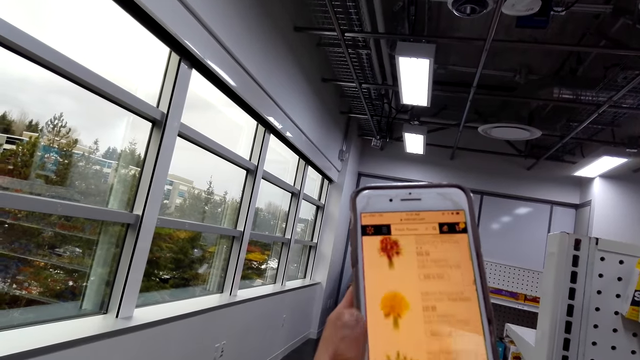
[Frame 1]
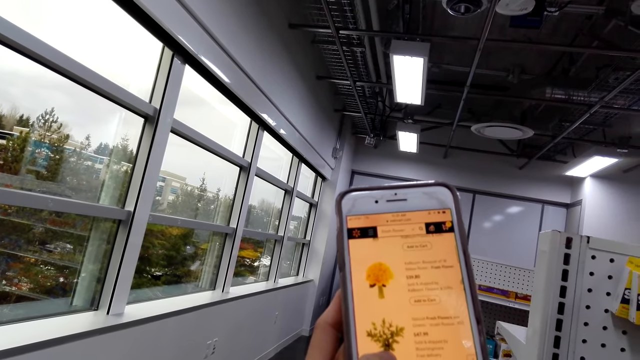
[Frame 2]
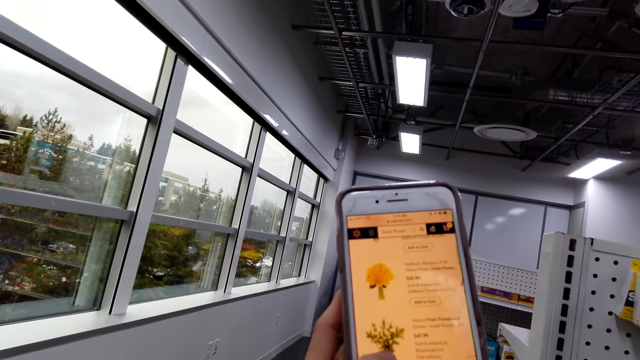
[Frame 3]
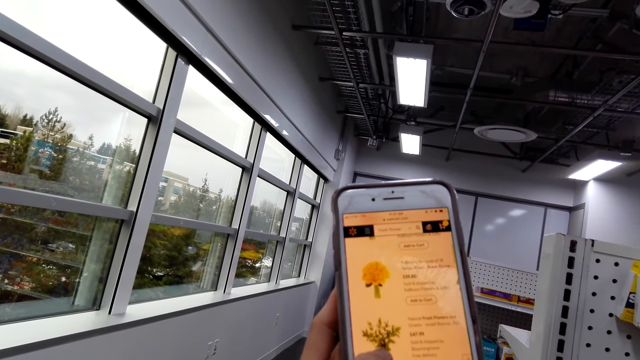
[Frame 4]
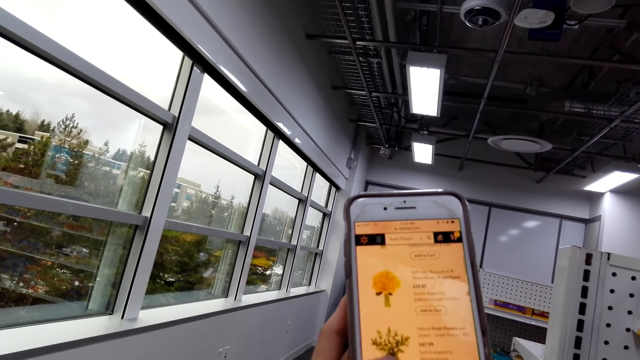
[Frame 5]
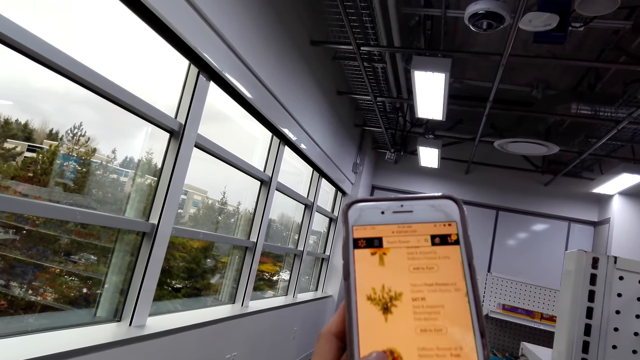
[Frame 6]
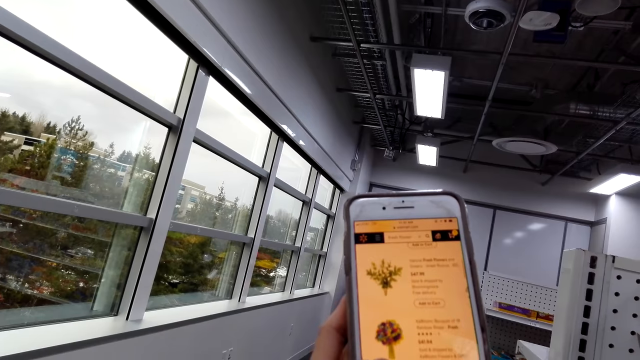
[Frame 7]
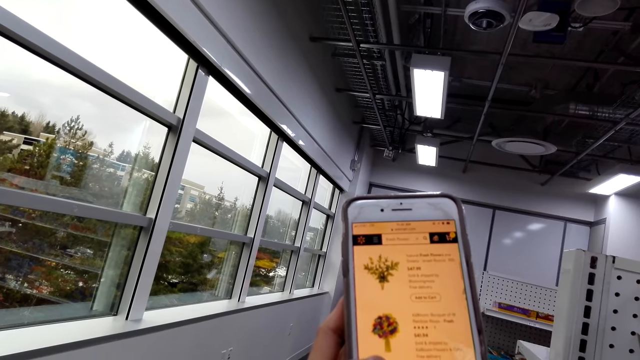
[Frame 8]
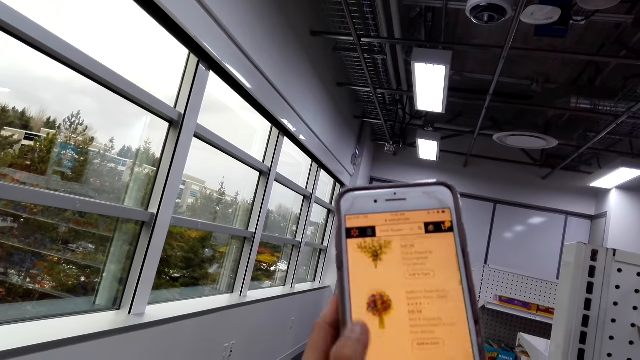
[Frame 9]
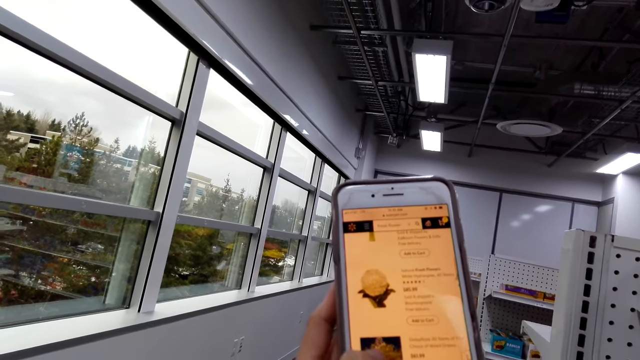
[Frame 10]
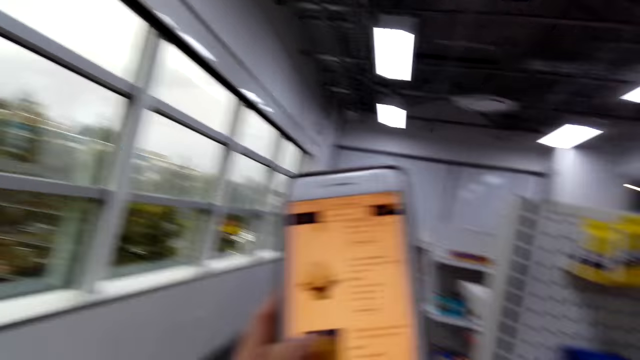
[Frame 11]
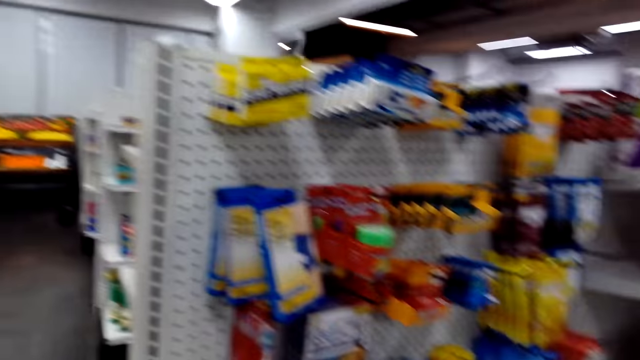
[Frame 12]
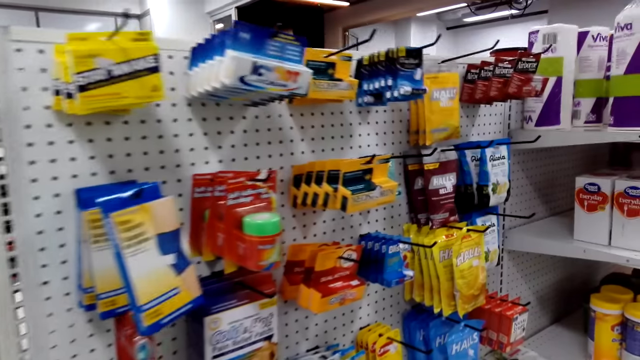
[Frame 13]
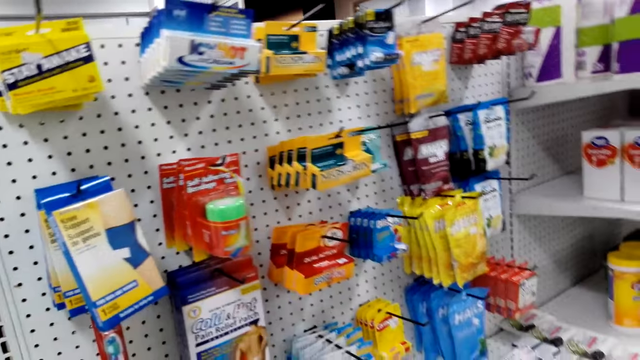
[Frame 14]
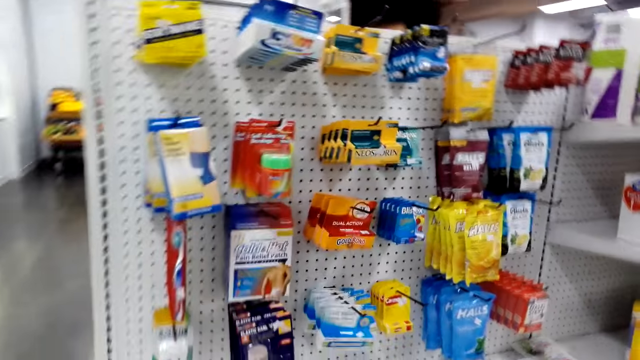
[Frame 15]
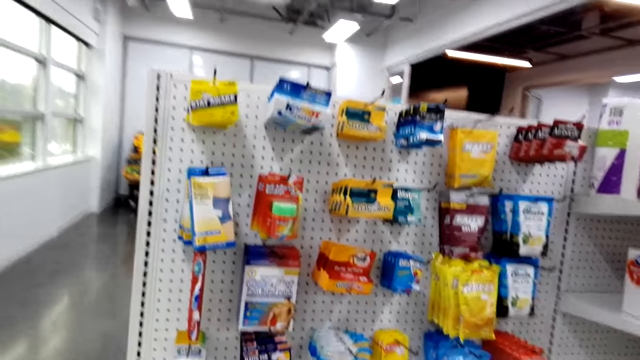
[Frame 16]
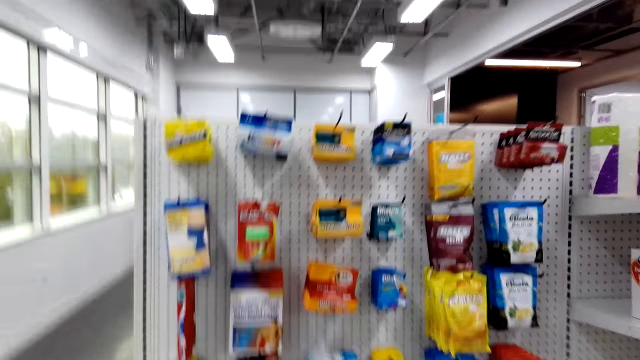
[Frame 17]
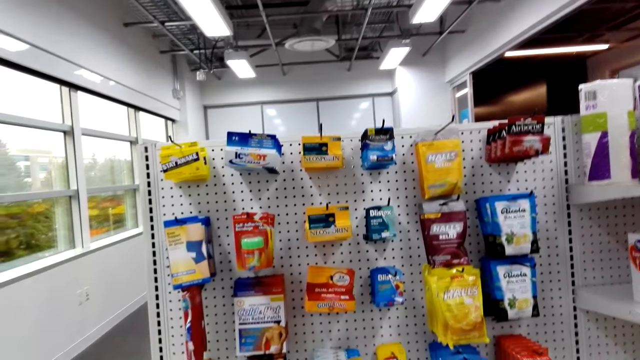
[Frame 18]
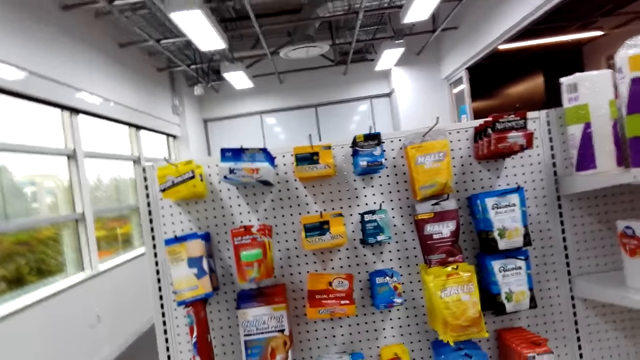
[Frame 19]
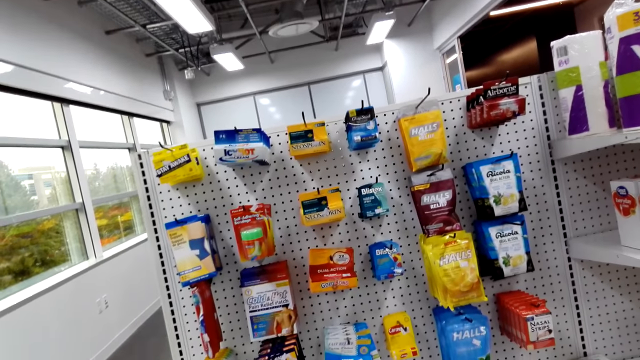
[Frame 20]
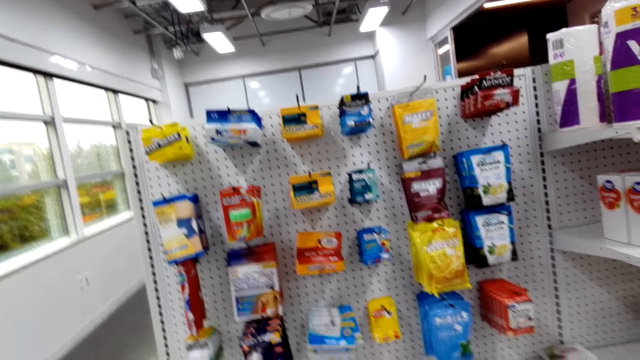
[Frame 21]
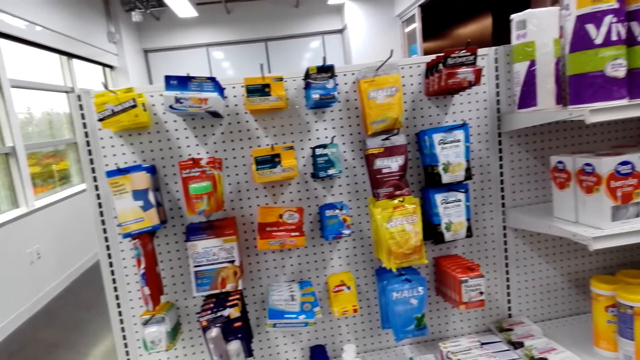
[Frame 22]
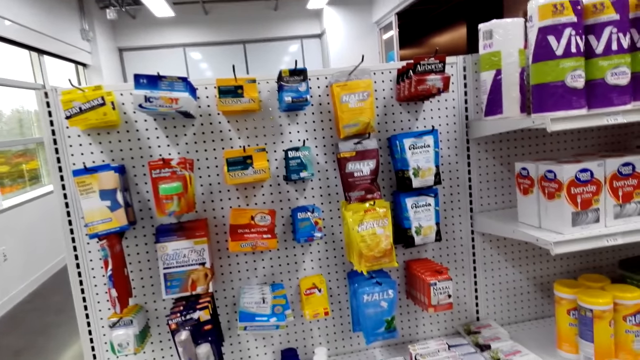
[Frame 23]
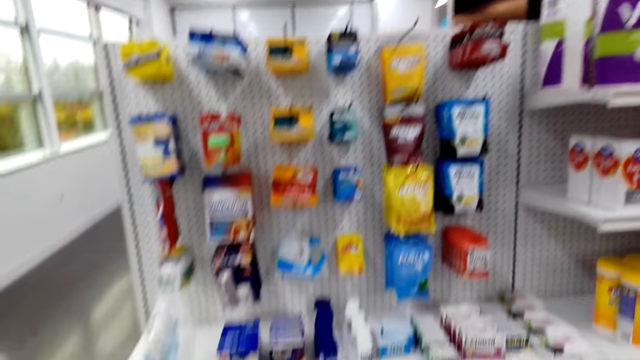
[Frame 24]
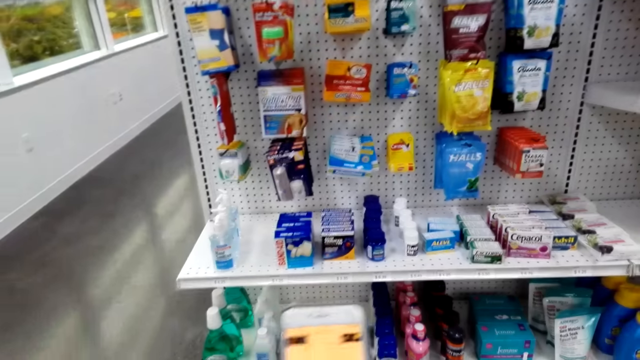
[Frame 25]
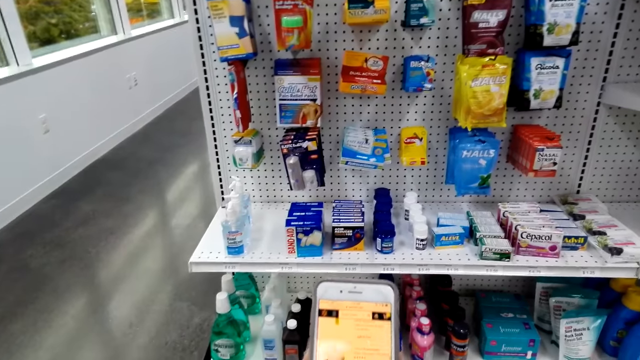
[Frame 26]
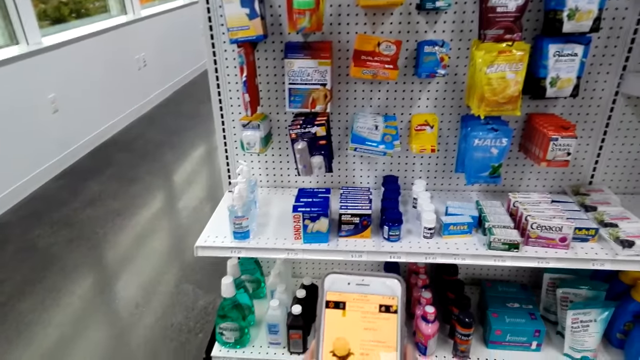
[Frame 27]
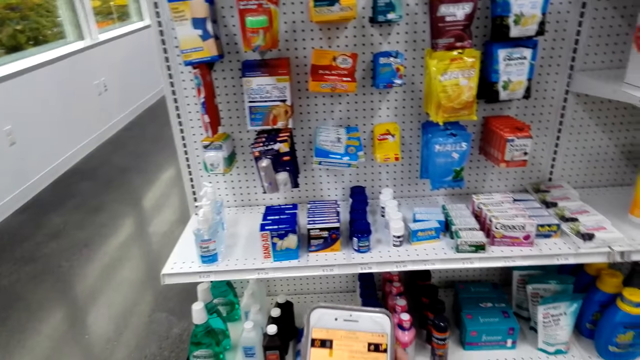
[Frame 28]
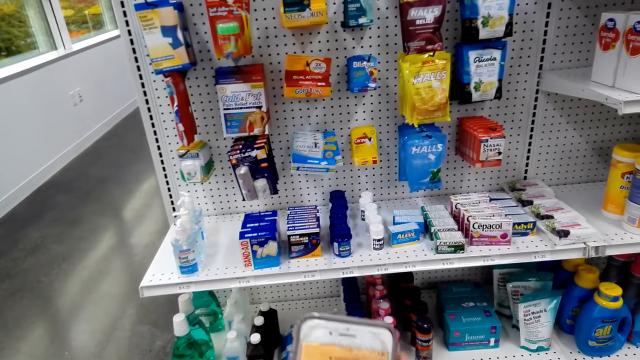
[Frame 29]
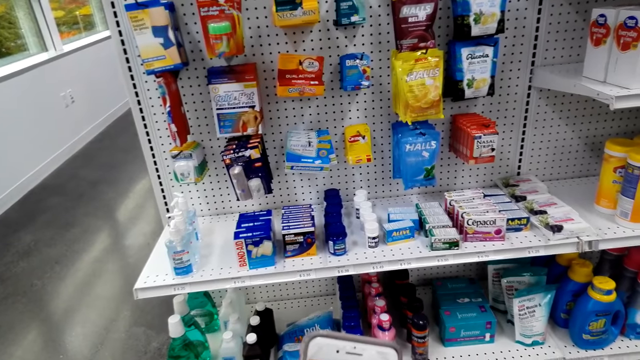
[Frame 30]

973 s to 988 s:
The camera wearer turns right. They move backwards. They look around. They use the phone.

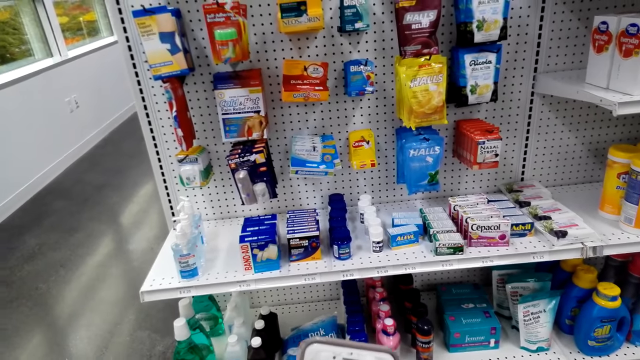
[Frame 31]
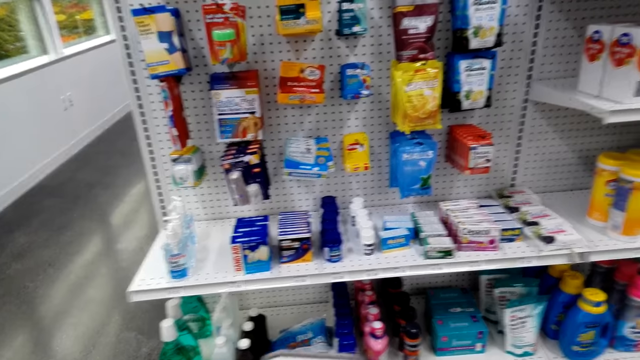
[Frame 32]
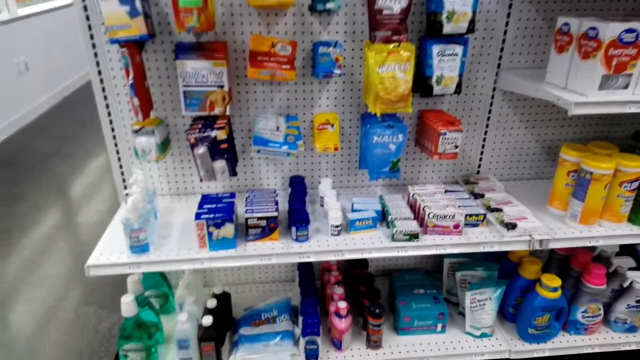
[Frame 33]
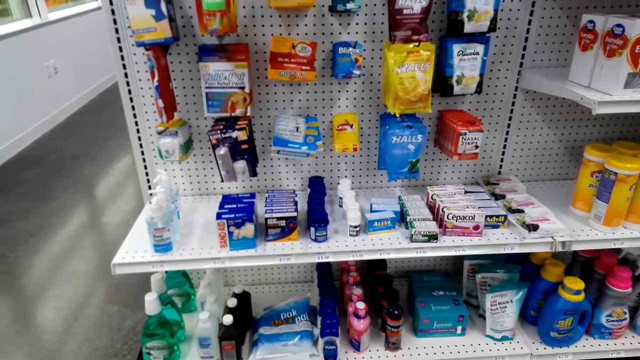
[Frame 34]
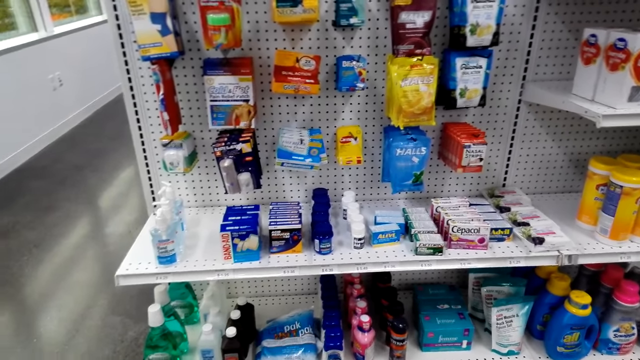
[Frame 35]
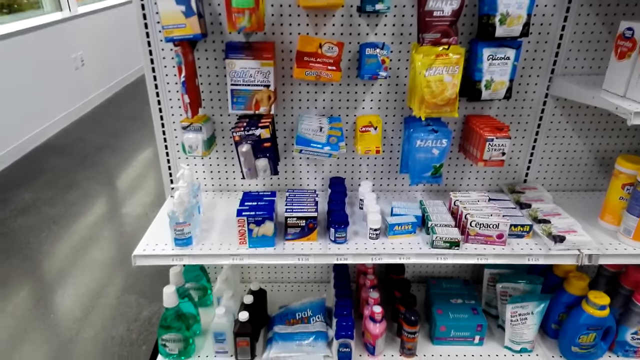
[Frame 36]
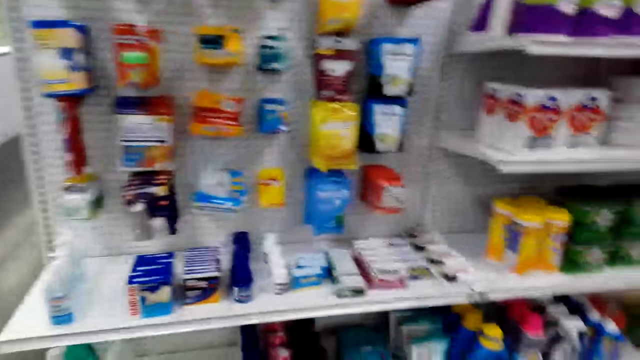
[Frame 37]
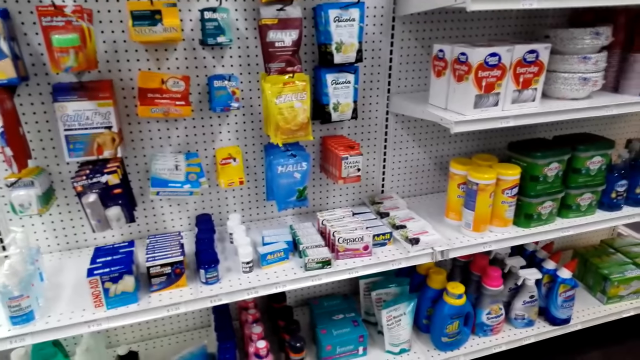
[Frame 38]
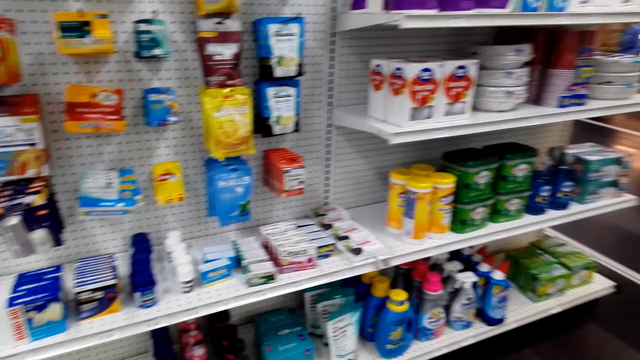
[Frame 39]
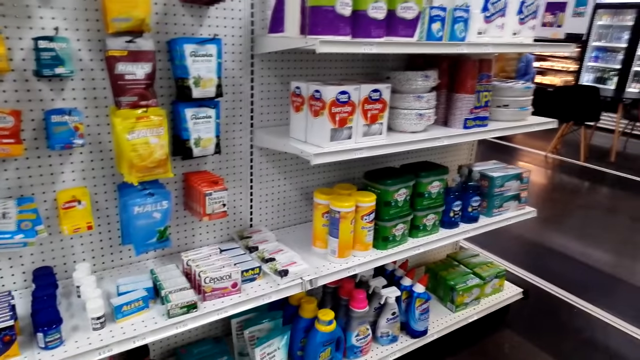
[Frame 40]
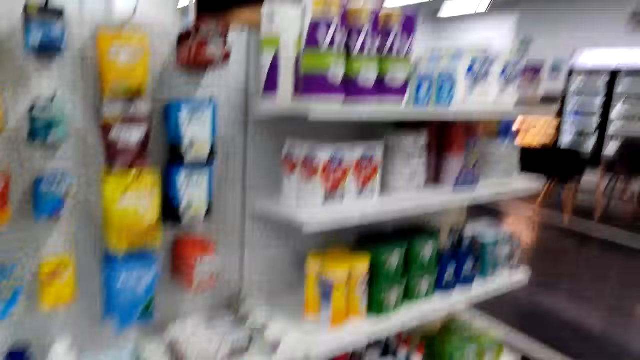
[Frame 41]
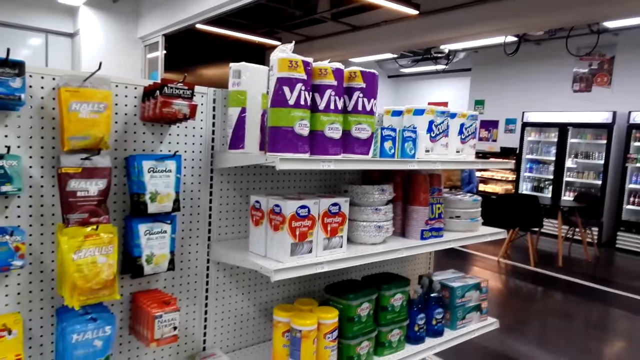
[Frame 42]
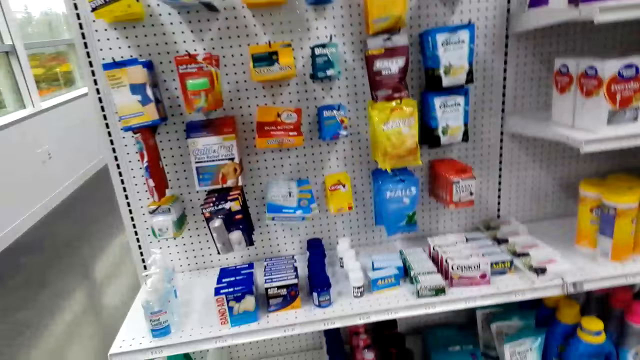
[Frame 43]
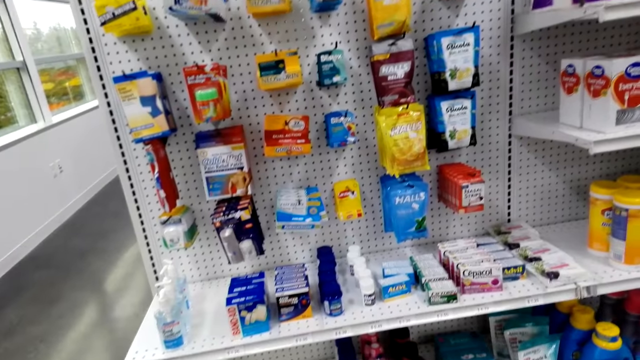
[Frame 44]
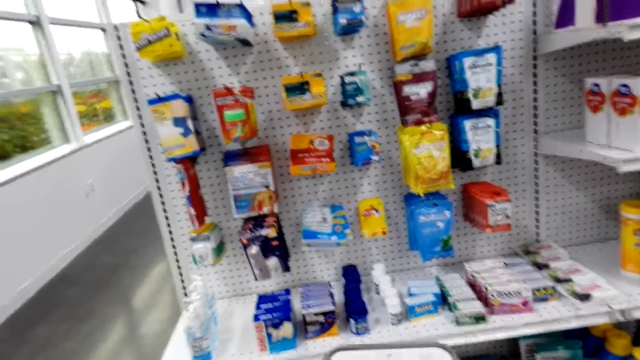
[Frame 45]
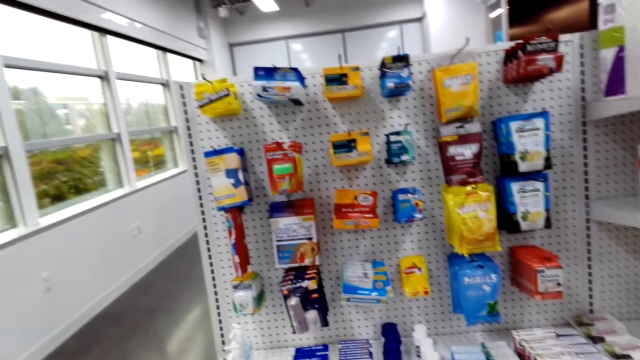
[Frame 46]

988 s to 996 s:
The camera wearer looks around.
